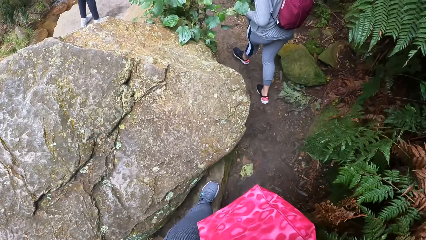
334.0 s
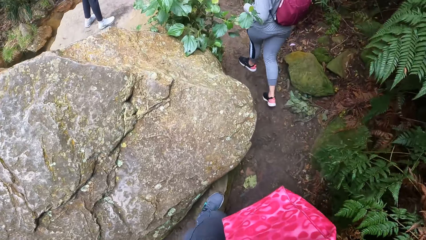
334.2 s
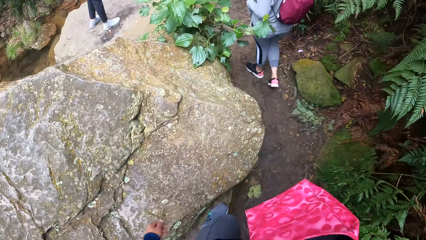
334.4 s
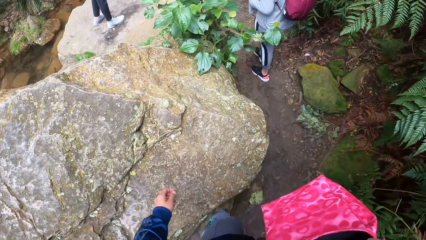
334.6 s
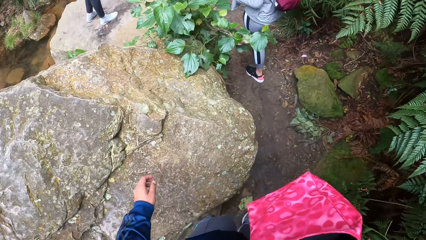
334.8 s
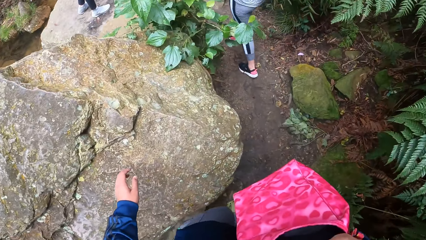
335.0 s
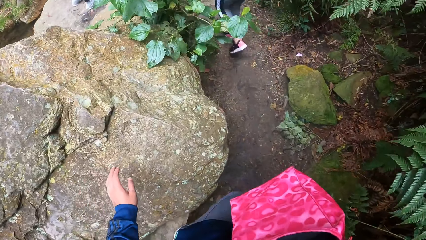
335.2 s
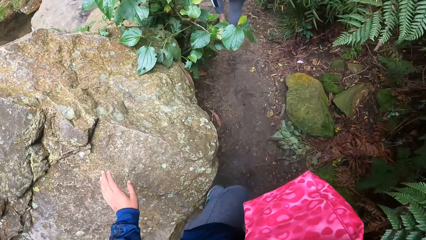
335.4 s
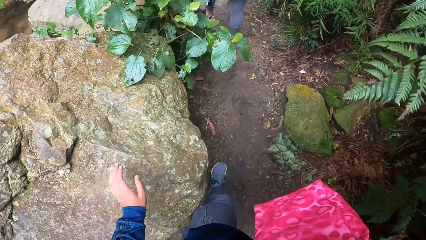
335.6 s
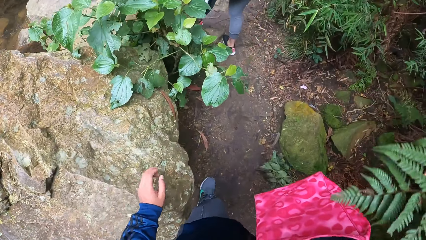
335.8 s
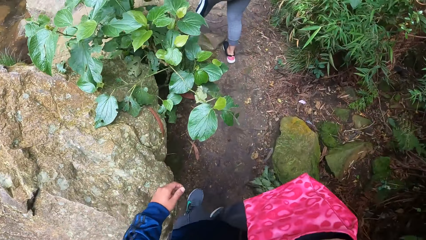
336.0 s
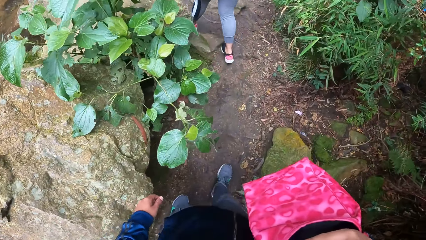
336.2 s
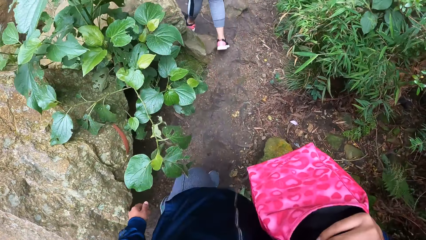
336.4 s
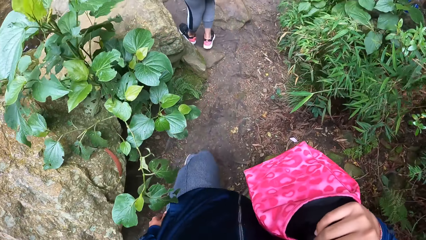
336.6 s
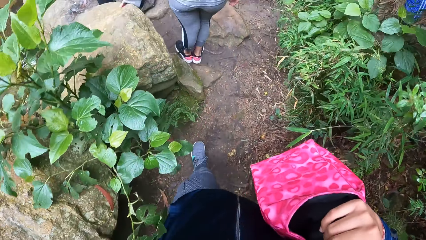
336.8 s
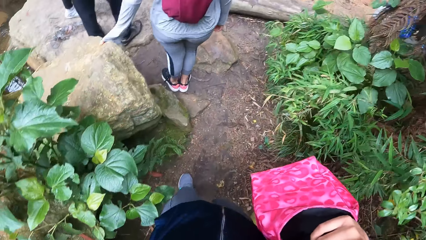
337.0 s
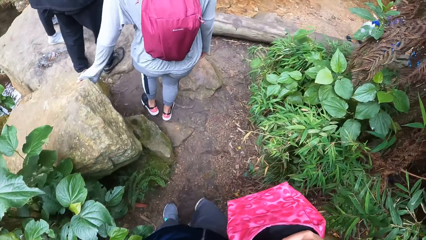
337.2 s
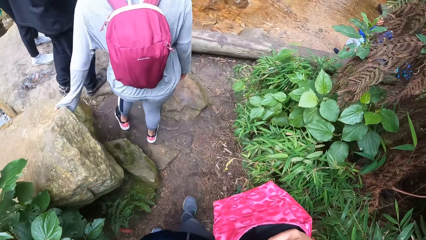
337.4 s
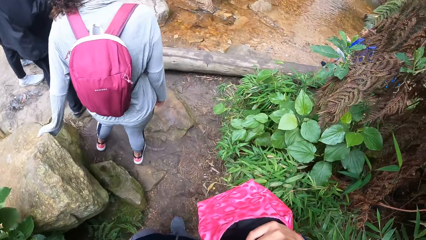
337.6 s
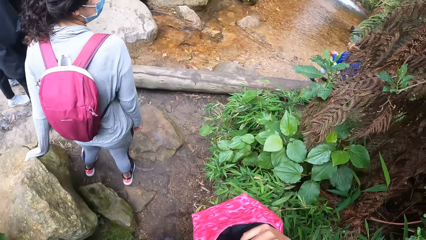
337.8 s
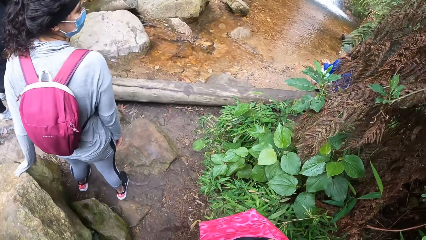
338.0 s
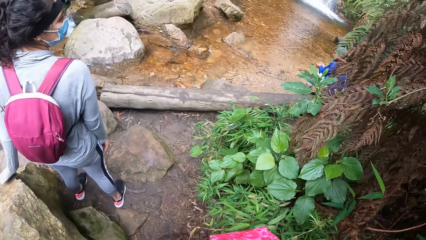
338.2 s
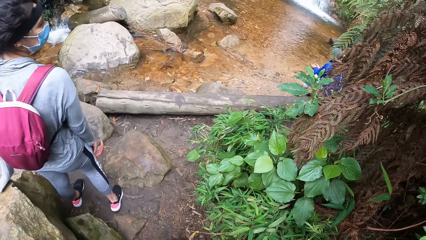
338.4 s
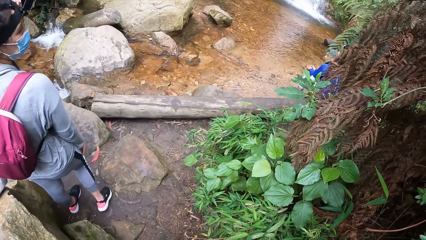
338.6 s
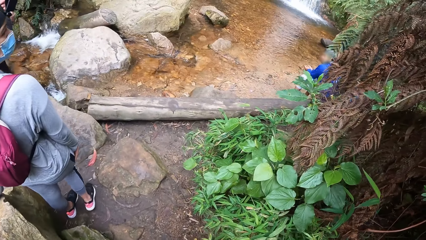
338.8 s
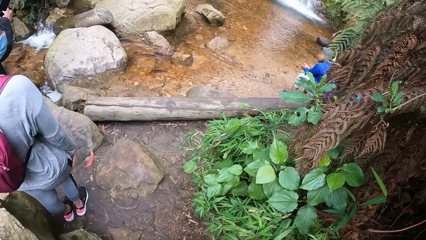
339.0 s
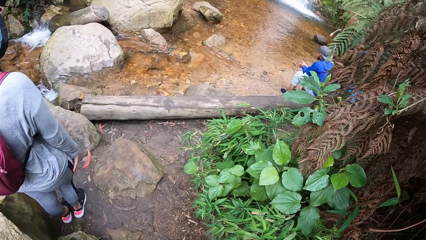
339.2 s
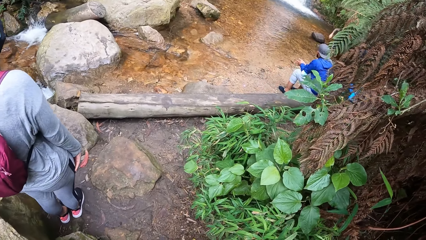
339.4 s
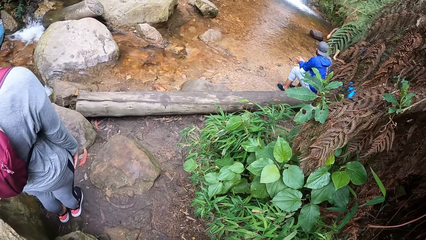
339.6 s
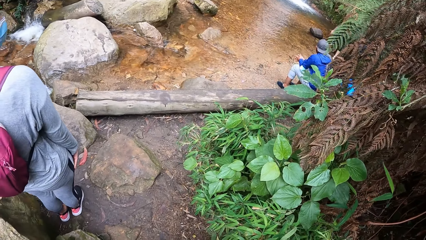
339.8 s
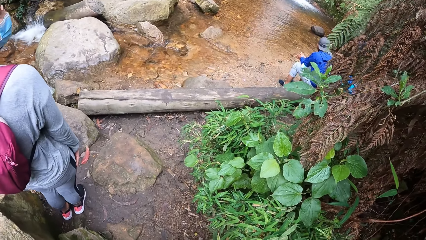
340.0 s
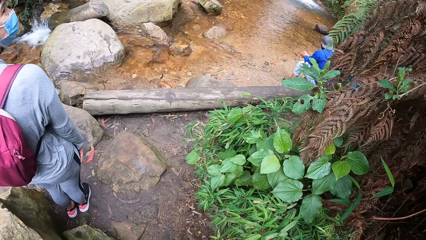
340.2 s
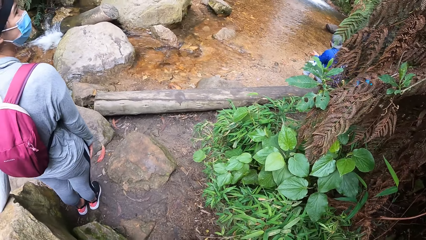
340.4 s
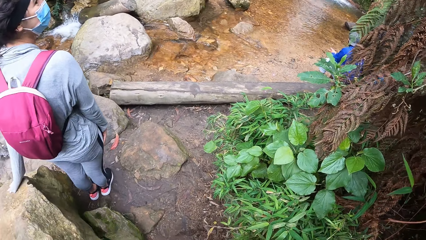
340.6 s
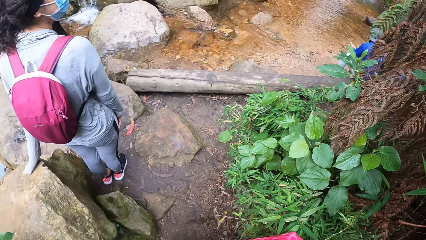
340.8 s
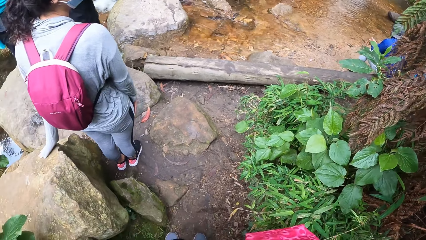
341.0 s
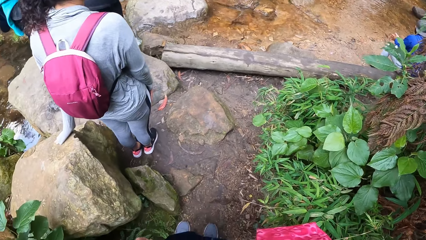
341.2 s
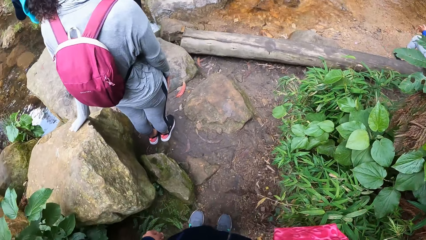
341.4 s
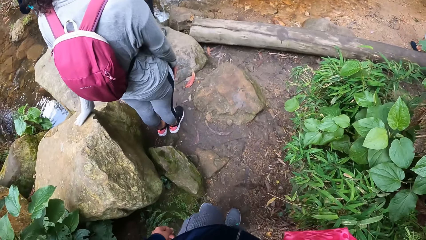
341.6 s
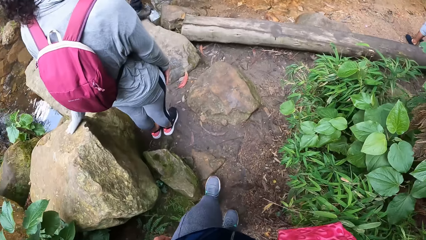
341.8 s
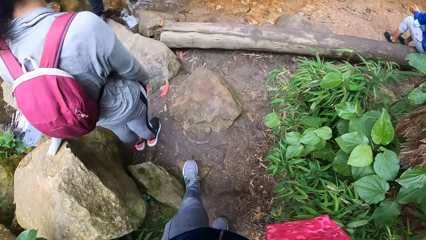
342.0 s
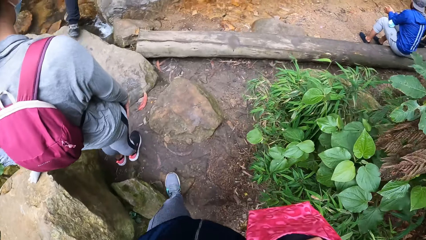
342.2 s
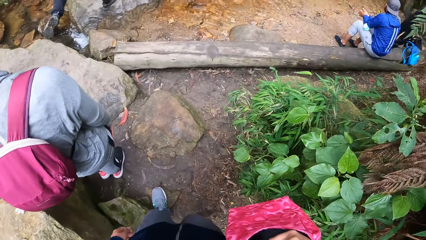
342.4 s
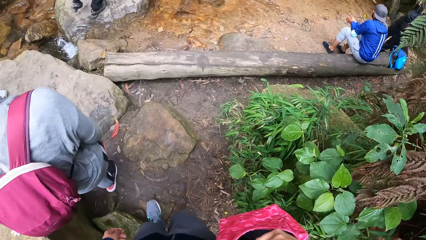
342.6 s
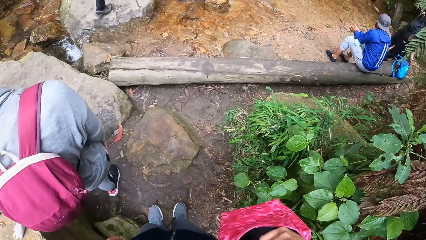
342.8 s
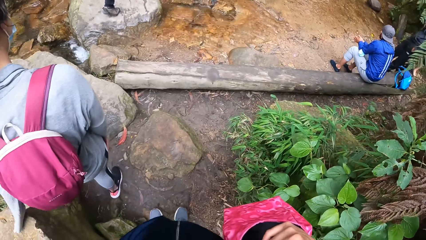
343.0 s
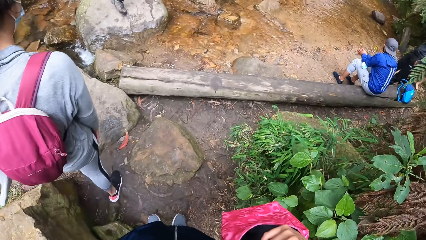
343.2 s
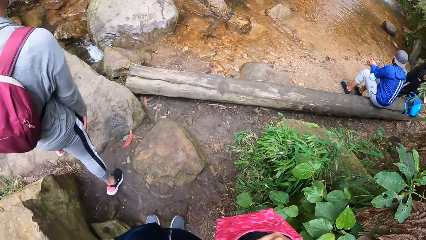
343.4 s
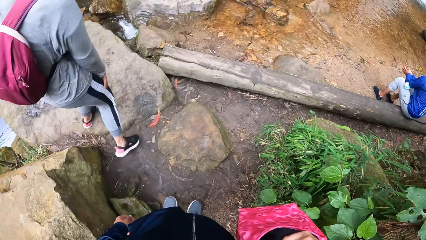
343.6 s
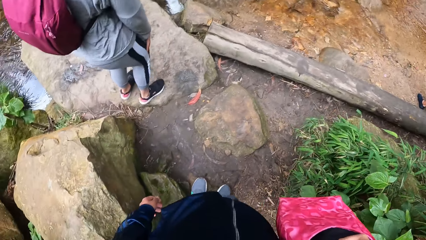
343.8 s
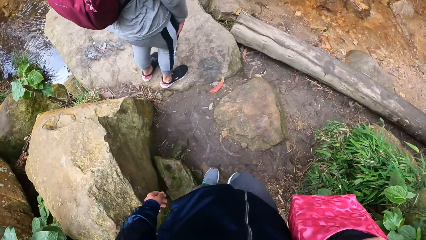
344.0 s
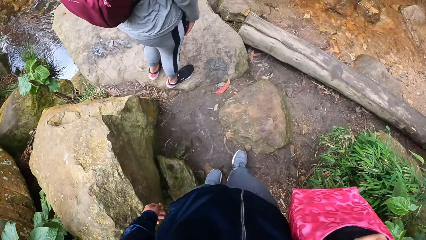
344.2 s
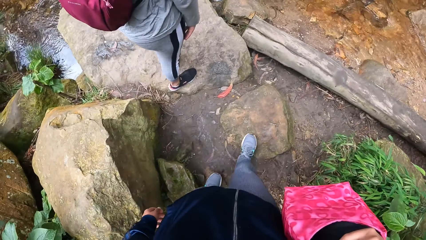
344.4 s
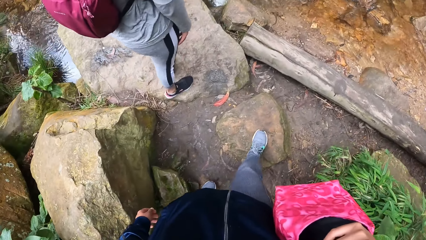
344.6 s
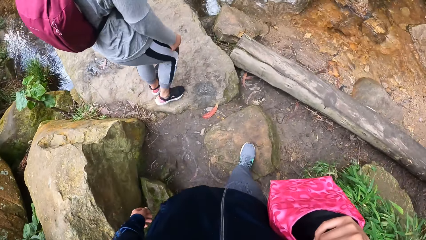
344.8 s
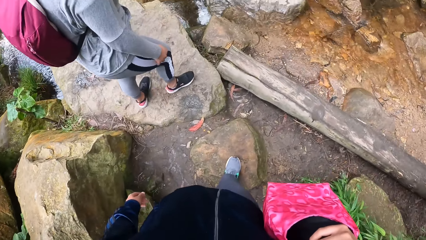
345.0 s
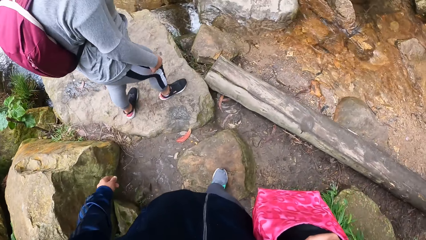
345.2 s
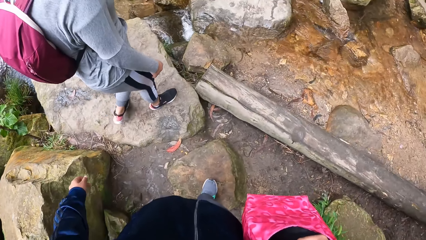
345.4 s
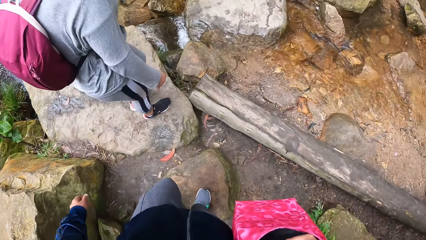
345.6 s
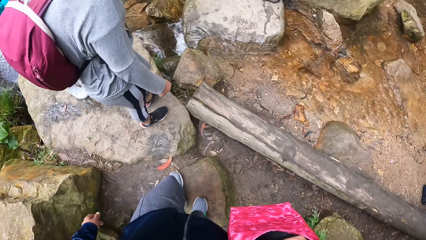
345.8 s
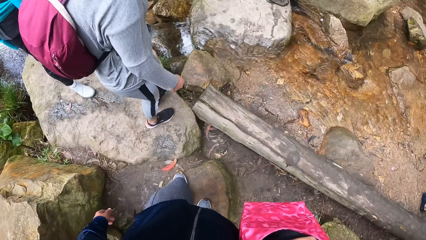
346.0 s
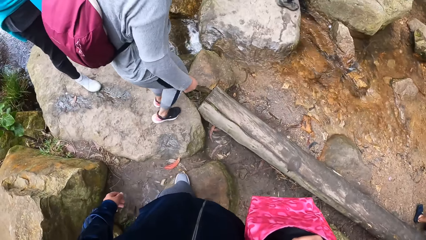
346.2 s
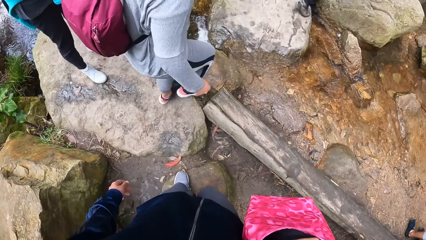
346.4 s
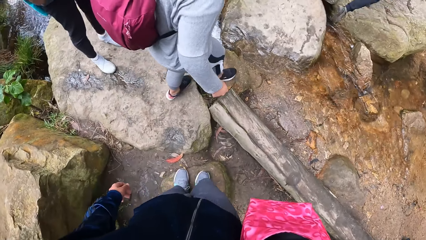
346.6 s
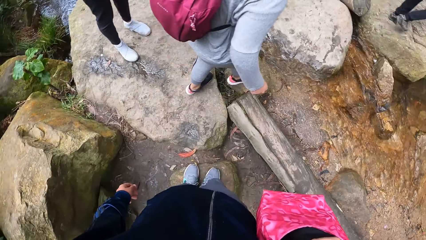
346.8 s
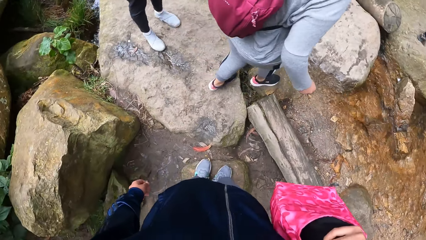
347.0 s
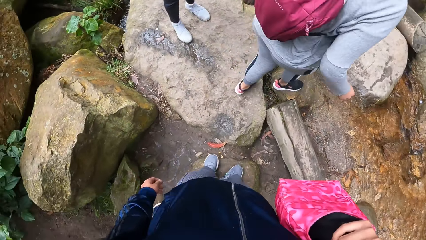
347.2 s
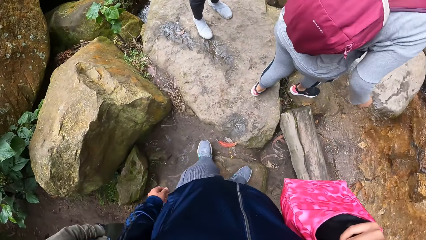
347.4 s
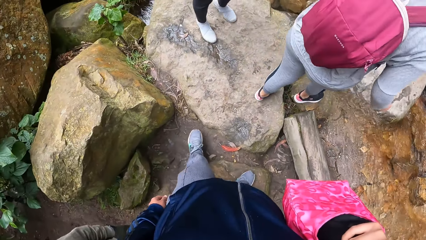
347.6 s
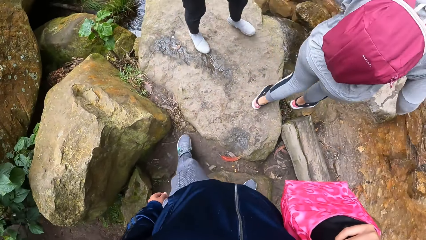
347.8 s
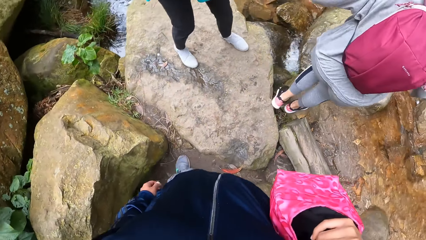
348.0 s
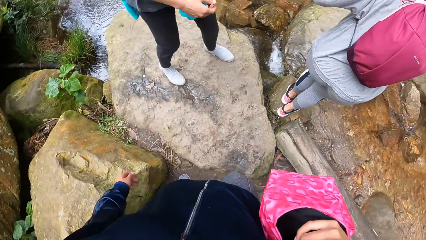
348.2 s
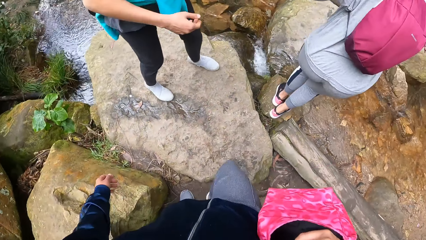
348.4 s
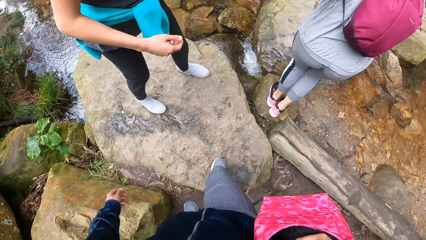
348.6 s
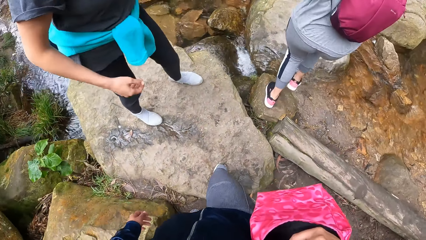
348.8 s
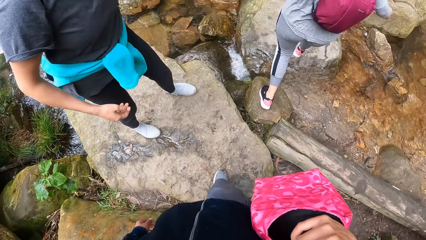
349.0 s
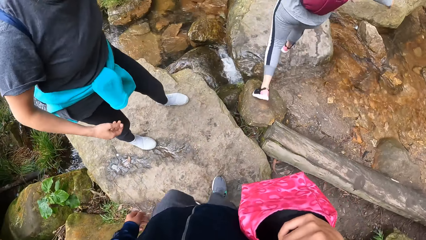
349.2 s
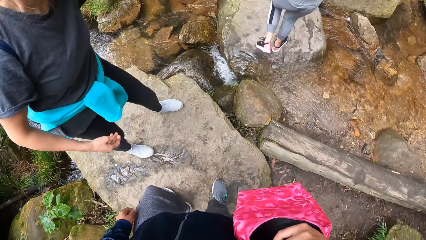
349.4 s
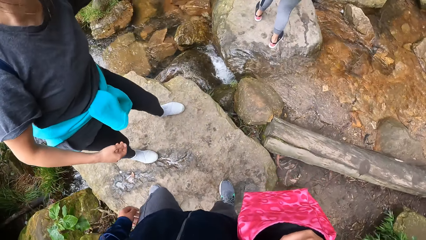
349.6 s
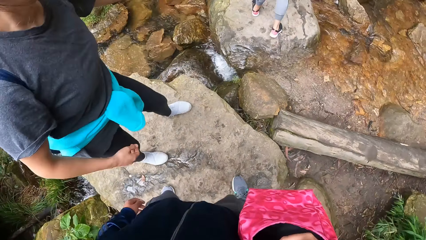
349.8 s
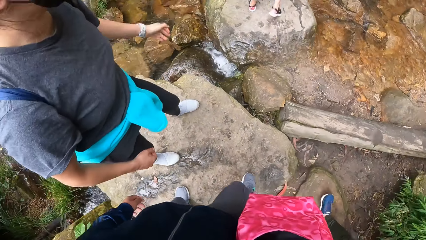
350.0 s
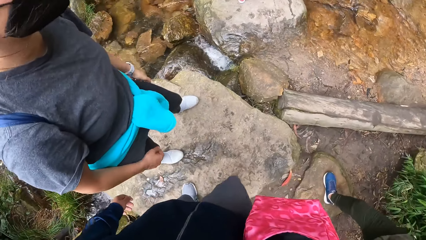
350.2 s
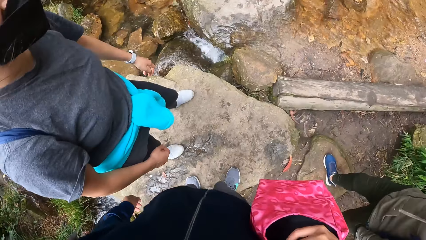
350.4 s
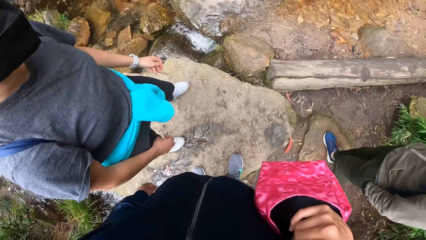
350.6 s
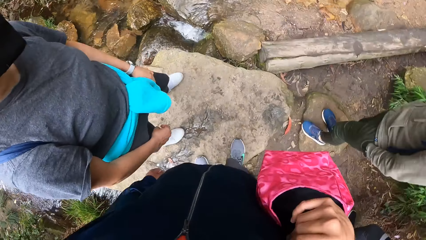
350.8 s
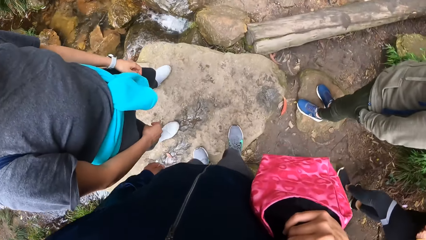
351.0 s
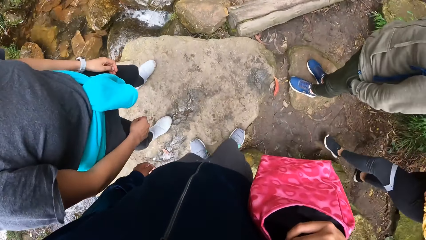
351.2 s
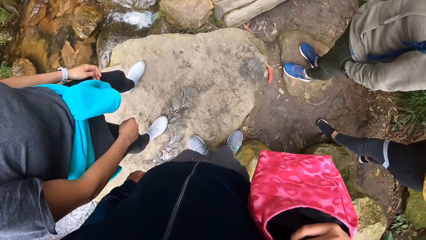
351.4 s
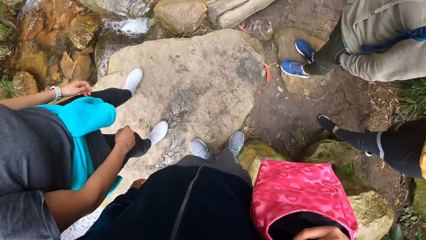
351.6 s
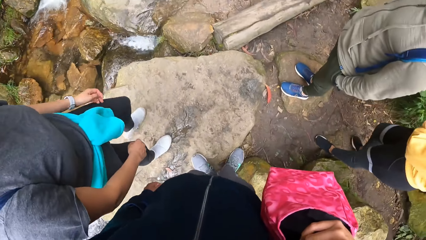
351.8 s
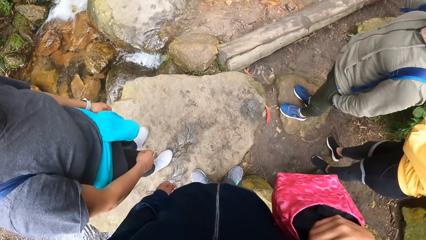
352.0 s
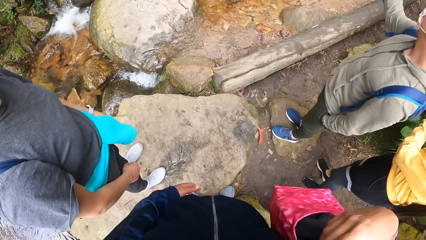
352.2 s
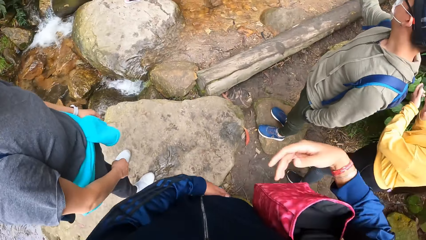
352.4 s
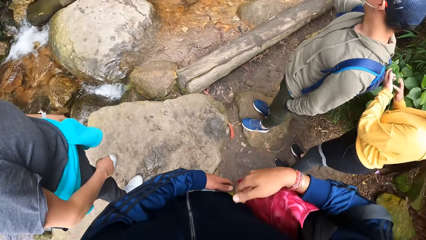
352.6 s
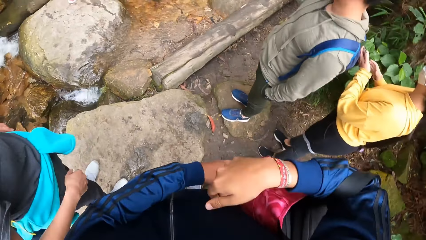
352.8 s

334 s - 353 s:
The camera wearer touches the big rock with his left hand. A woman touches a rock with her left hand. The woman raises her hand and walks on the rock. Another woman stands on the rock. The camera wearer stands on the rock. He stands on the rock again.
